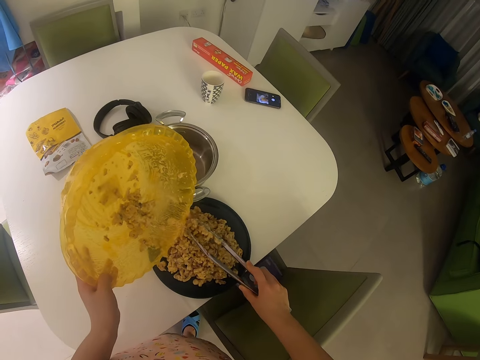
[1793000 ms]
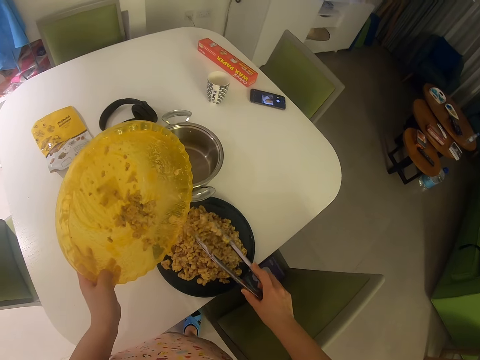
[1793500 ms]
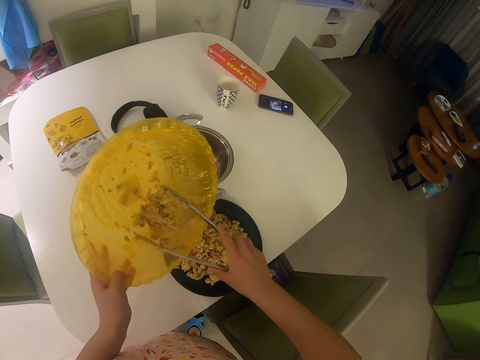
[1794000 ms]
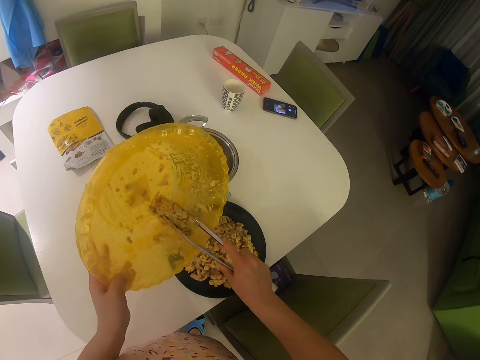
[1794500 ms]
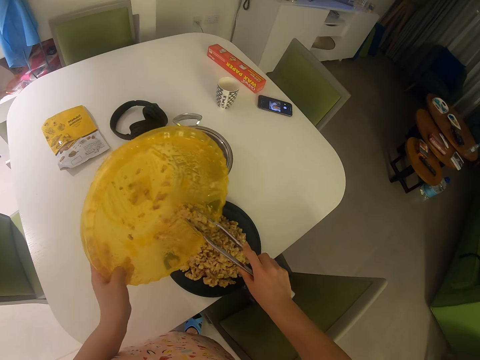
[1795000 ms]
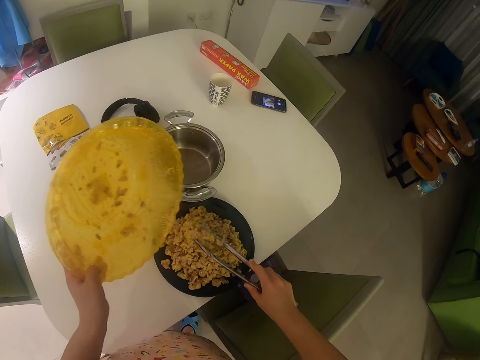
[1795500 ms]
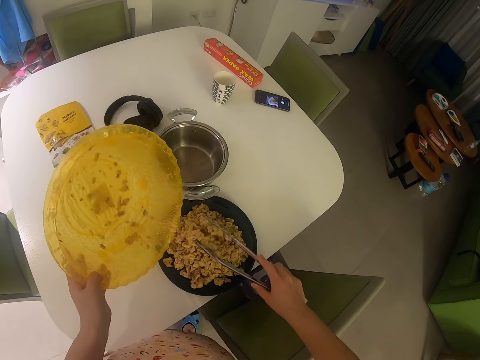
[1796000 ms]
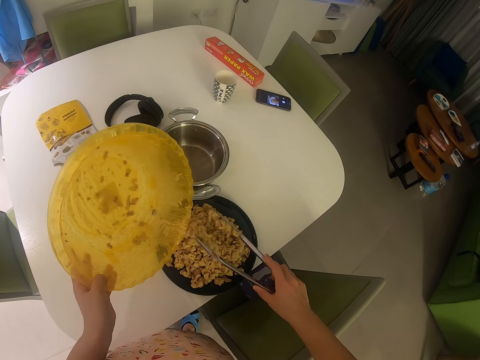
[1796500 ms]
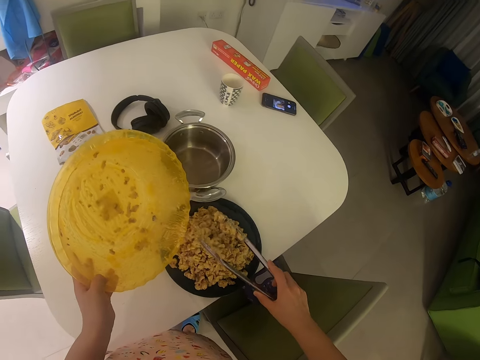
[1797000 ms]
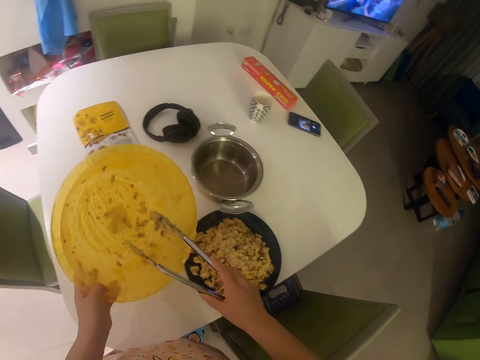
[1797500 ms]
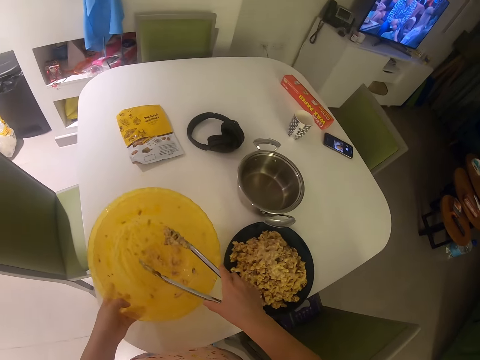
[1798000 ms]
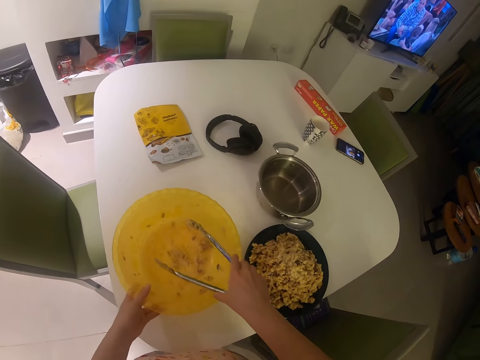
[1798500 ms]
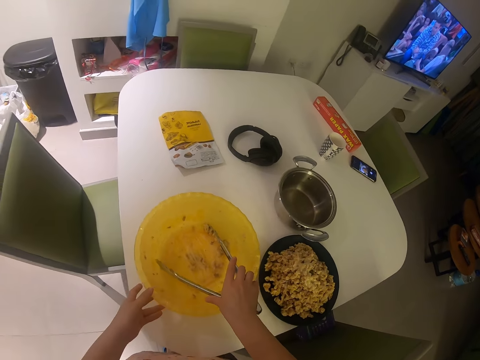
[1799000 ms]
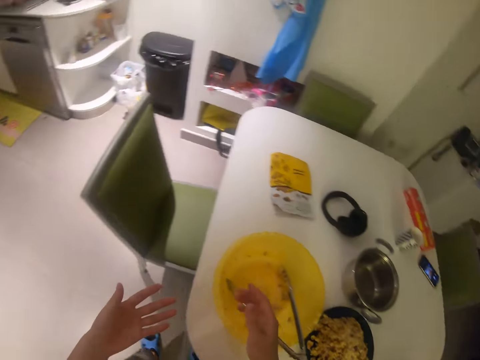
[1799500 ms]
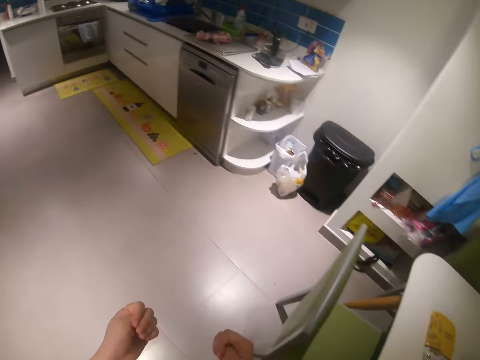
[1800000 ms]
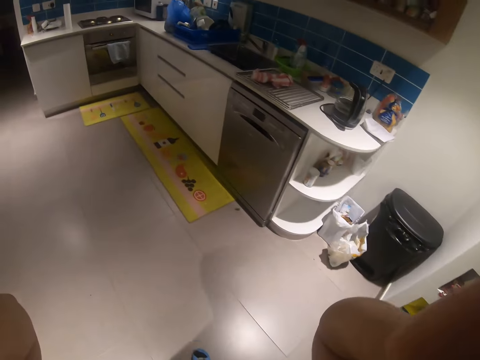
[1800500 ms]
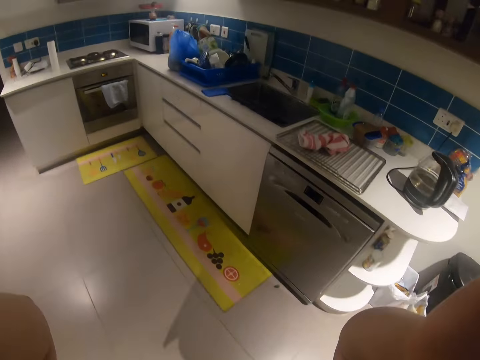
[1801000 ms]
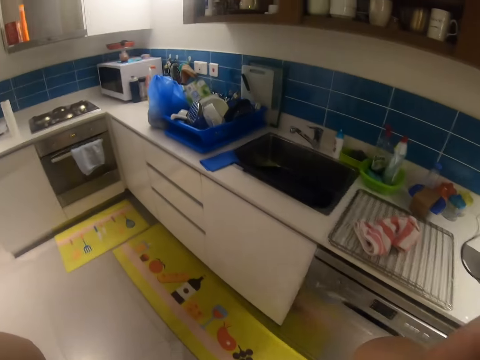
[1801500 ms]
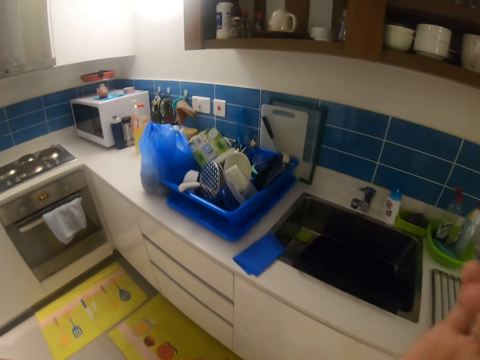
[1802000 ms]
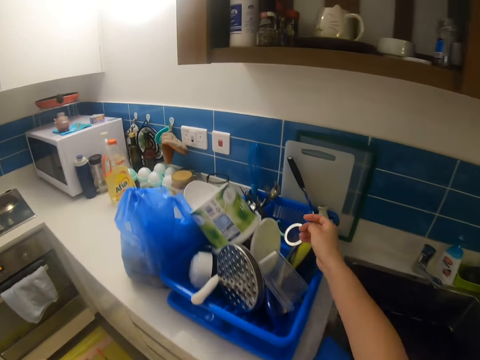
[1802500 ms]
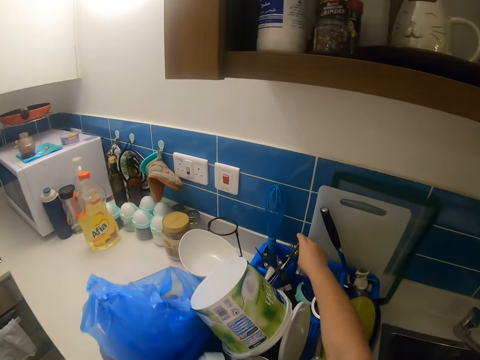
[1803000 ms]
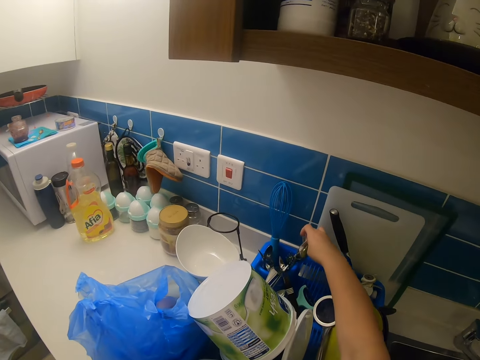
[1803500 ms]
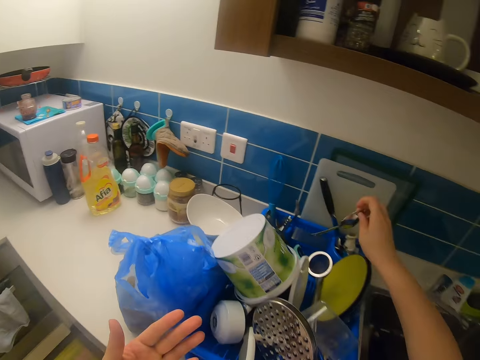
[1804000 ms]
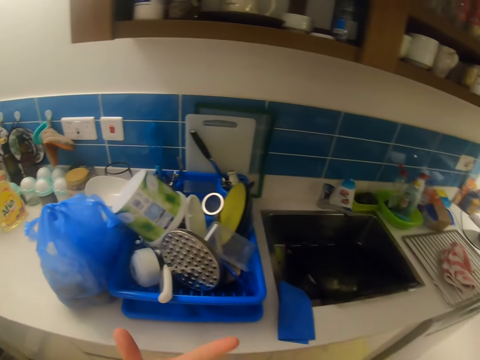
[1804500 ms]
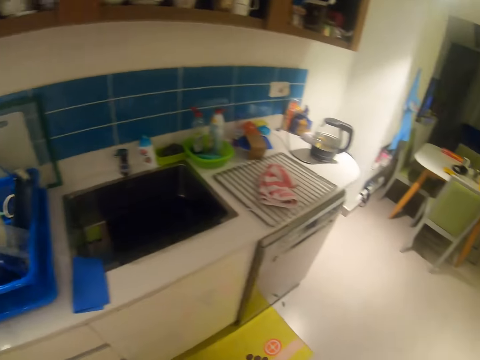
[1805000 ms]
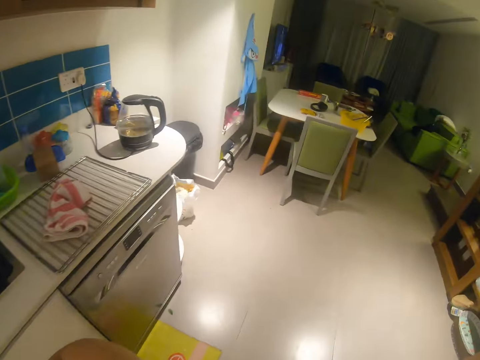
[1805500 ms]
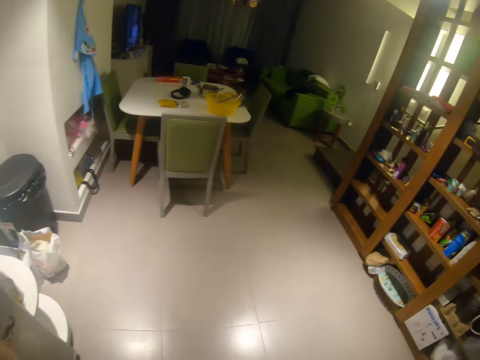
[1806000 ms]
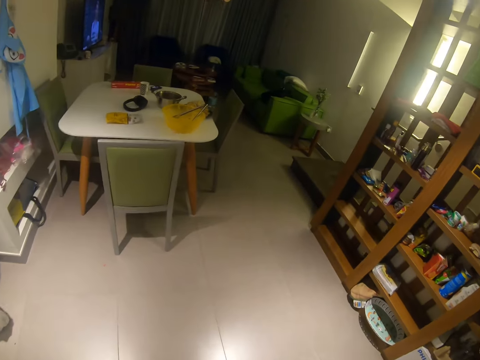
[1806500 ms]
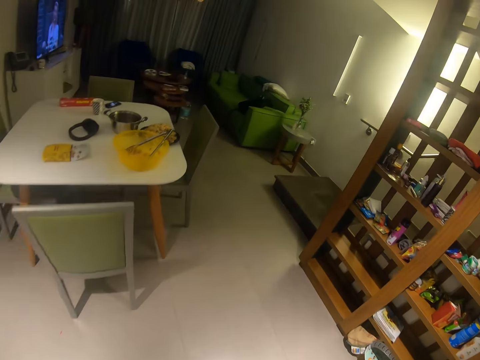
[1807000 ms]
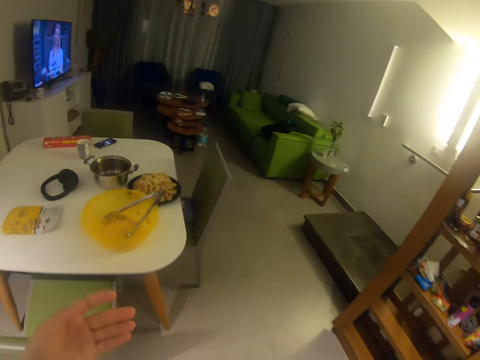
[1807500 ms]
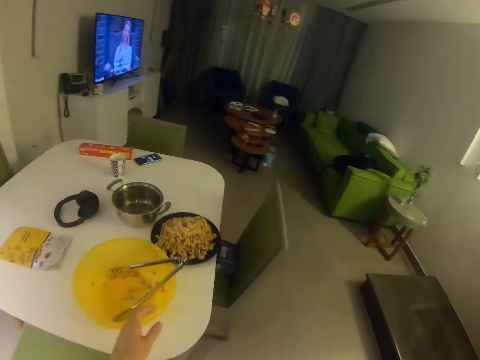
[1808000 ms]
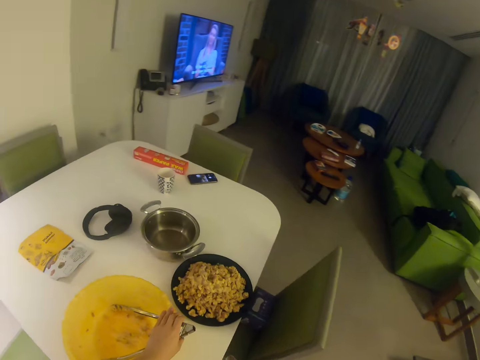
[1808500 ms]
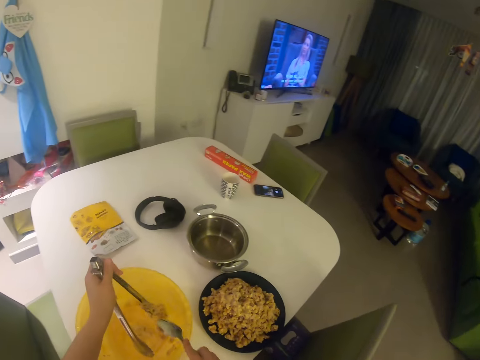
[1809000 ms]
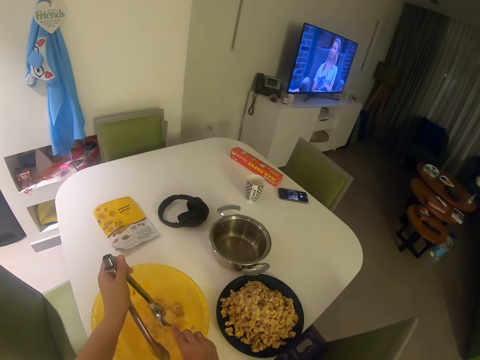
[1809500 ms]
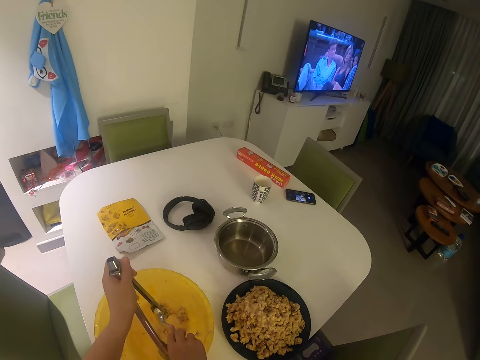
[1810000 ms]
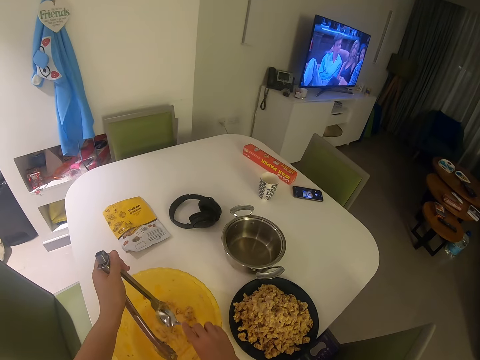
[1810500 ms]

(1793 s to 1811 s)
The camera wearer picks something with the tongs. He puts something on the plate. He puts the bowl on the table. He drops the cooking tong in the bowl with his right hand. He steps forward. He adjusts the camera with both hands. He picks a spoon from the cutlery rack with his right hand. He moves the hand. He steps forward. He adjusts the camera with his left hand. He steps forward. He picks the tongs. He scoops mashed oats from the cooking tong with the spoon with his right hand.

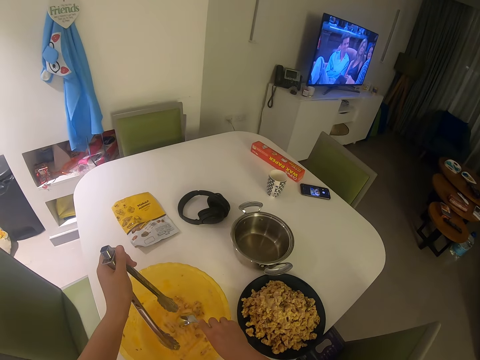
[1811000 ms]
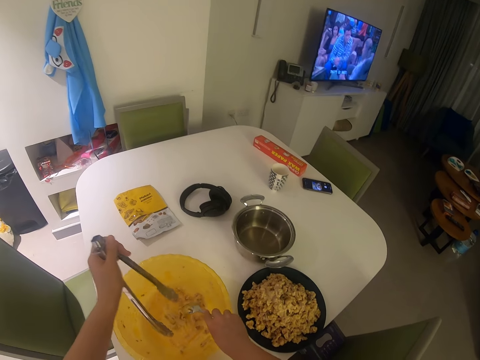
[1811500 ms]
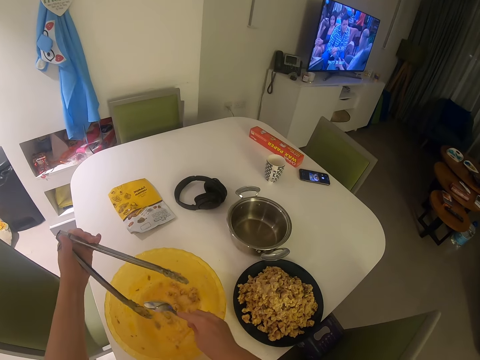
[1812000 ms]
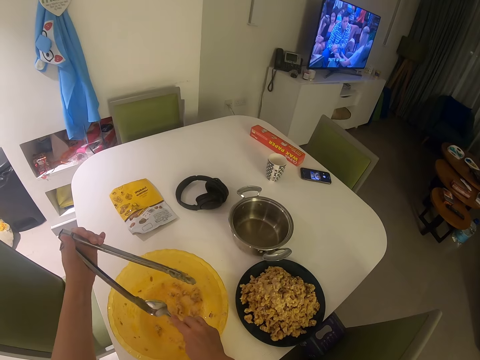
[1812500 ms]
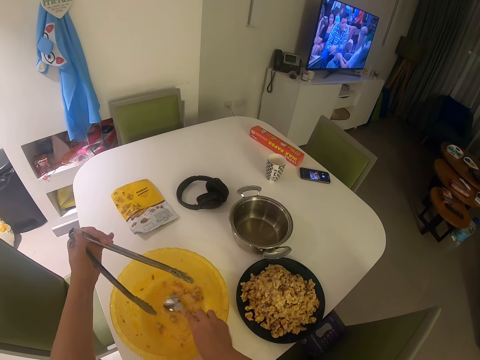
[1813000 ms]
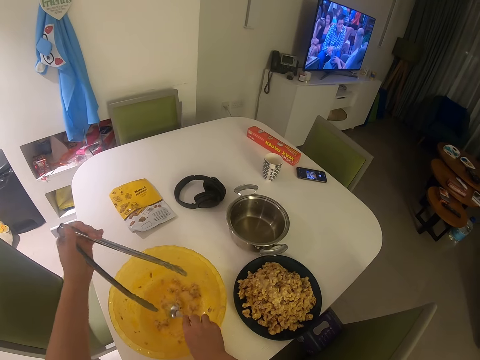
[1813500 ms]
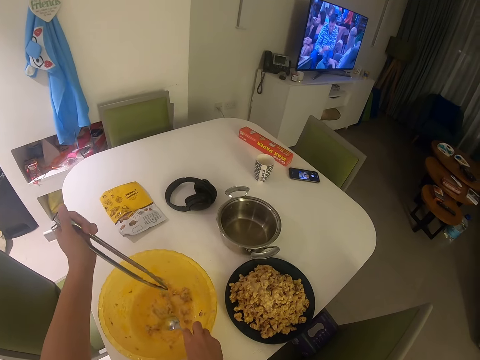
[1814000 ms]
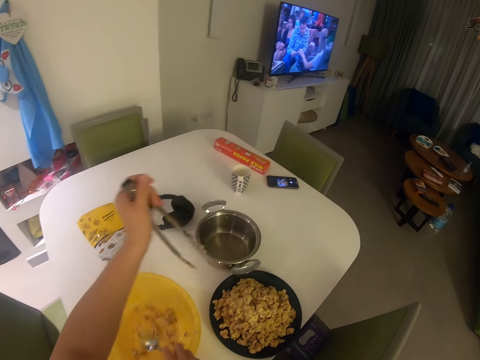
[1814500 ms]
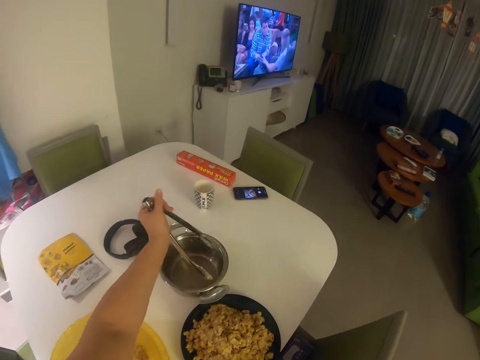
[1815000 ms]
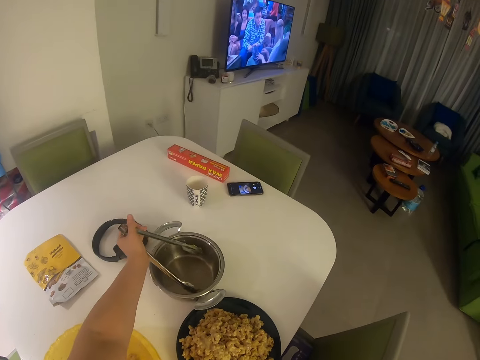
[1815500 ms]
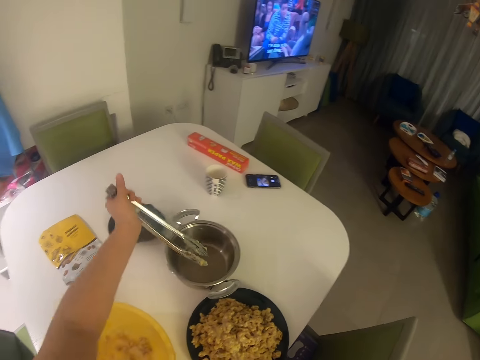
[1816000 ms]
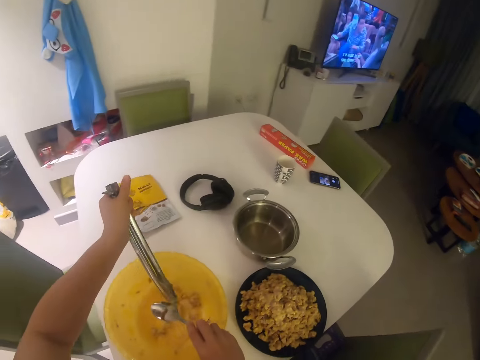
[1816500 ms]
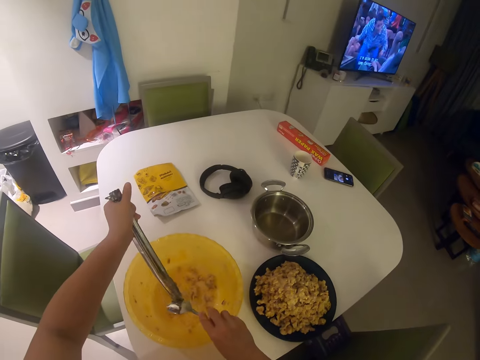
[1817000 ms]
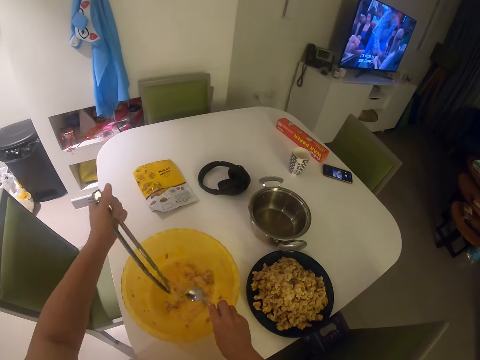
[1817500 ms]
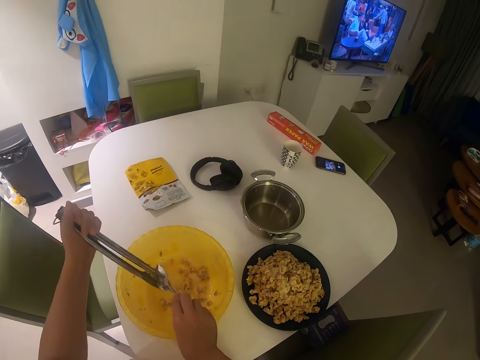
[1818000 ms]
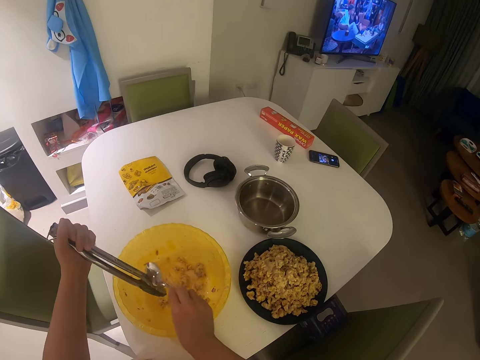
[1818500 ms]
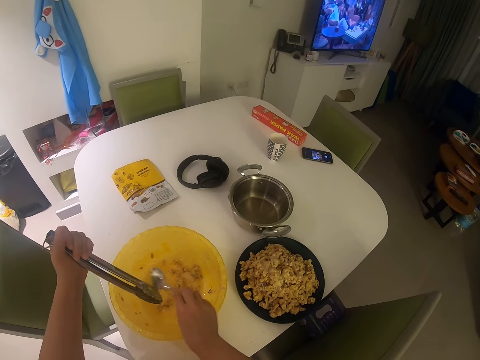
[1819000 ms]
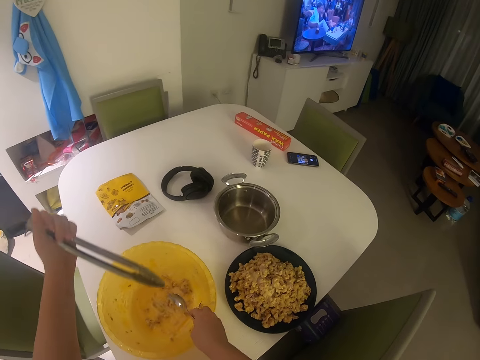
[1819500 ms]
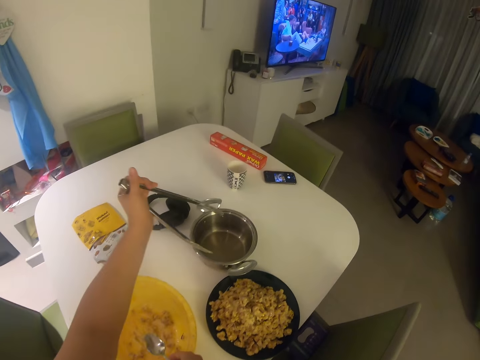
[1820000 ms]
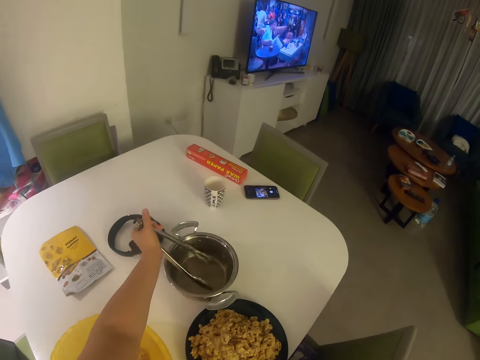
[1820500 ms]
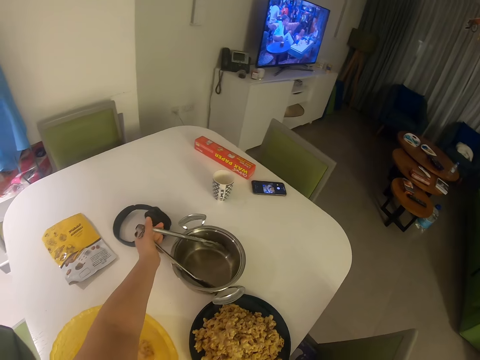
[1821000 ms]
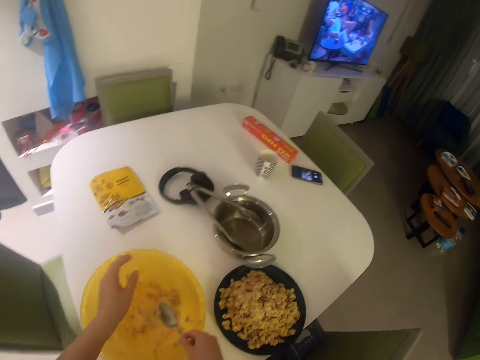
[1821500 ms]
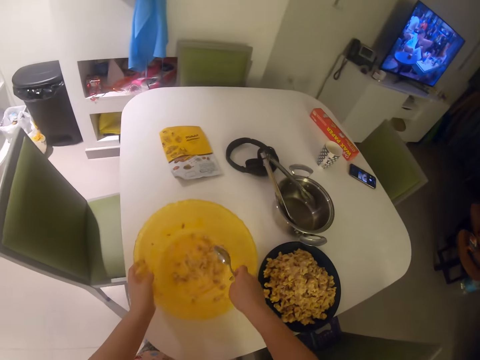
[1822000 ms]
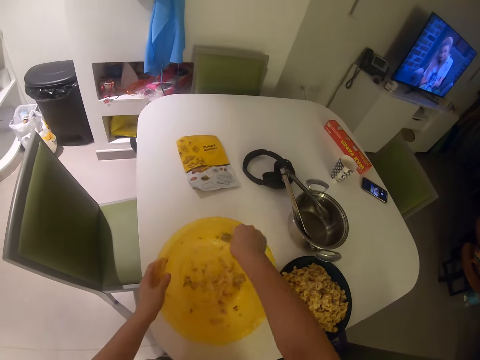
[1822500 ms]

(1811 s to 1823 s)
The camera wearer dips the tongs in the pot. He transfers the cooking tongs from the bowl to the plate on the table with his left hand. He removes something from the tongs. He puts the tongs in the pot. He picks up the bowl. He scrapes the bowl of mashed oats with a spoon with his right hand.
